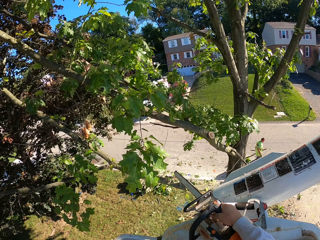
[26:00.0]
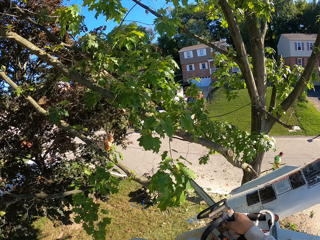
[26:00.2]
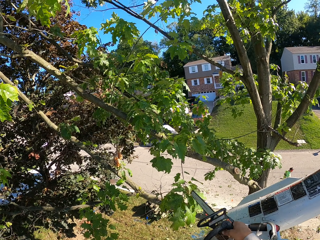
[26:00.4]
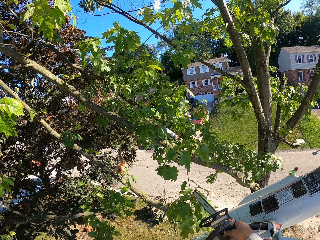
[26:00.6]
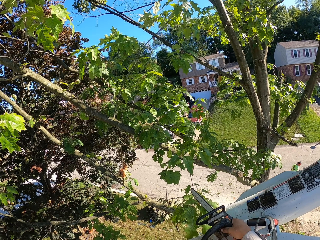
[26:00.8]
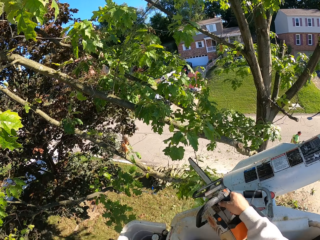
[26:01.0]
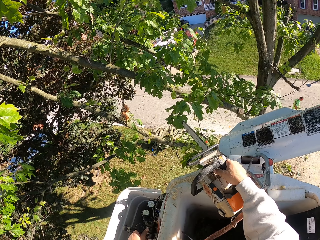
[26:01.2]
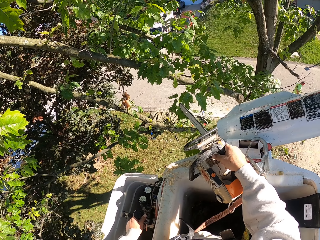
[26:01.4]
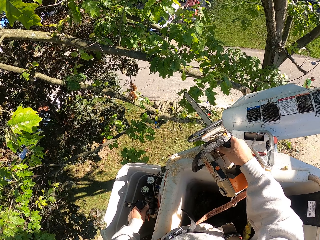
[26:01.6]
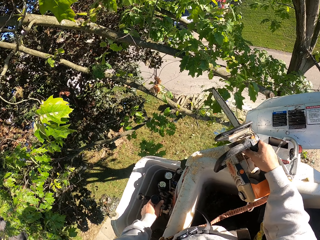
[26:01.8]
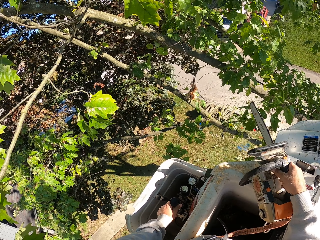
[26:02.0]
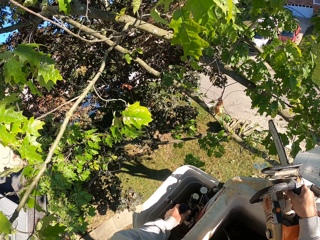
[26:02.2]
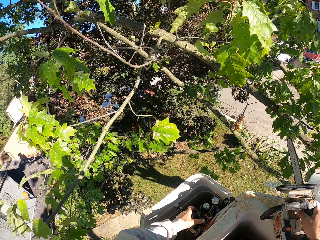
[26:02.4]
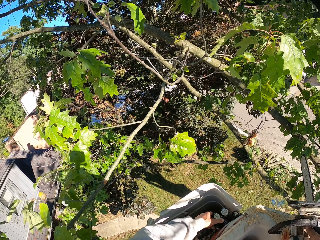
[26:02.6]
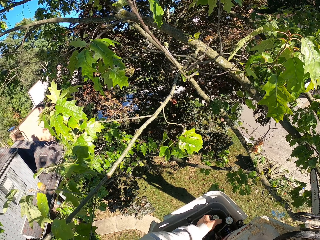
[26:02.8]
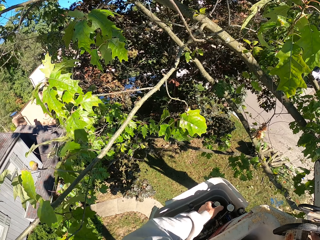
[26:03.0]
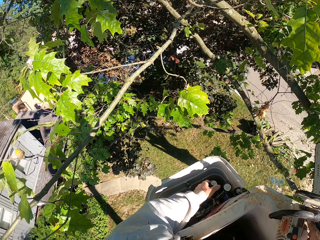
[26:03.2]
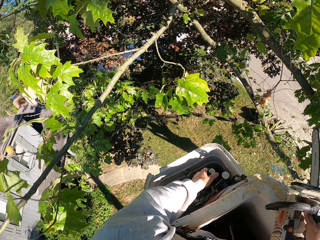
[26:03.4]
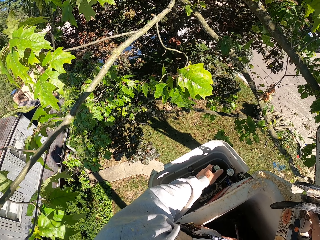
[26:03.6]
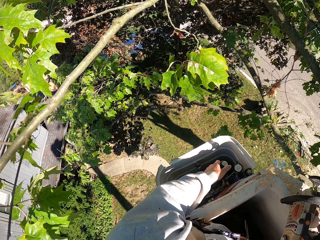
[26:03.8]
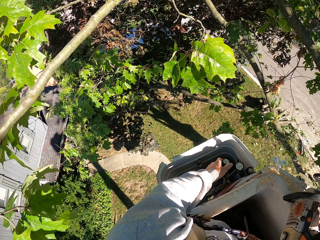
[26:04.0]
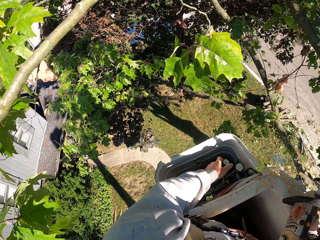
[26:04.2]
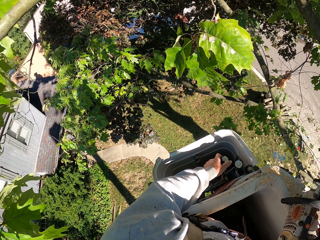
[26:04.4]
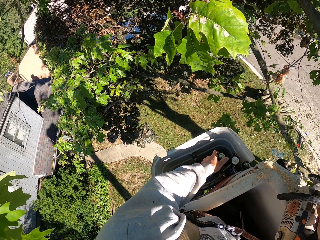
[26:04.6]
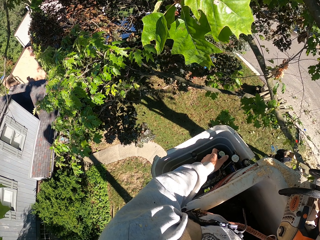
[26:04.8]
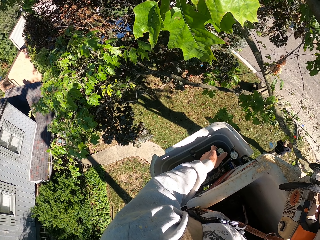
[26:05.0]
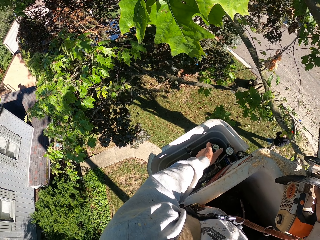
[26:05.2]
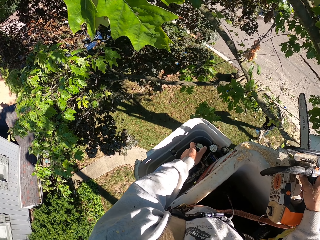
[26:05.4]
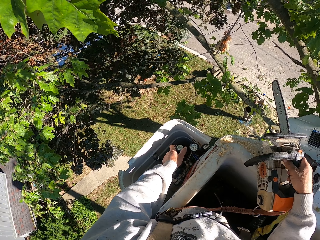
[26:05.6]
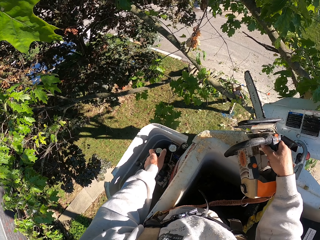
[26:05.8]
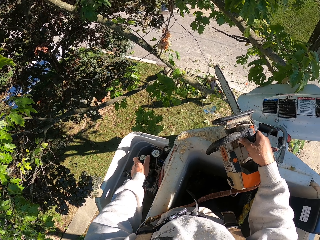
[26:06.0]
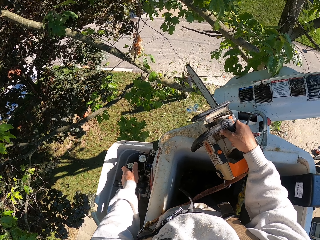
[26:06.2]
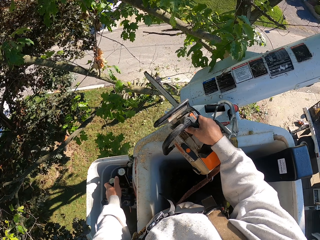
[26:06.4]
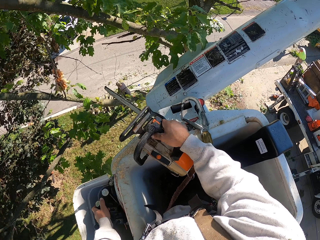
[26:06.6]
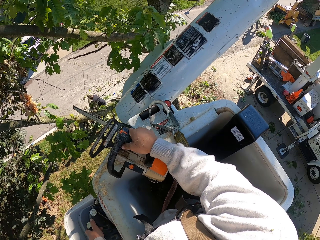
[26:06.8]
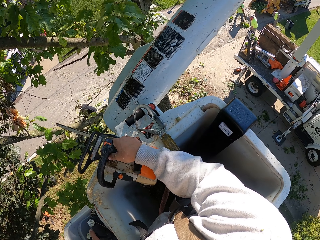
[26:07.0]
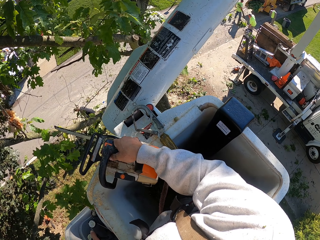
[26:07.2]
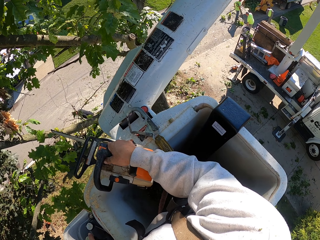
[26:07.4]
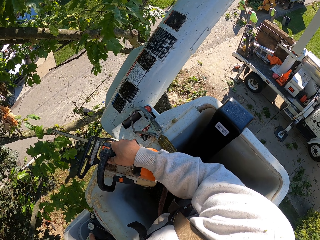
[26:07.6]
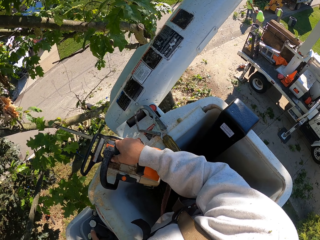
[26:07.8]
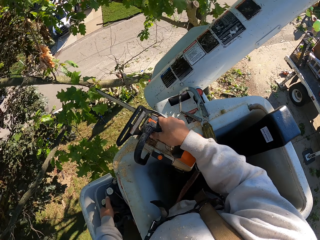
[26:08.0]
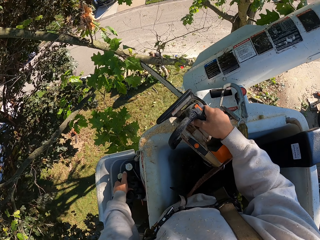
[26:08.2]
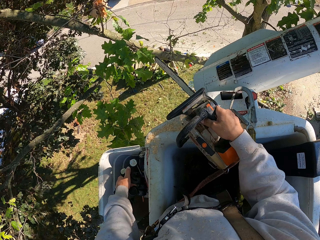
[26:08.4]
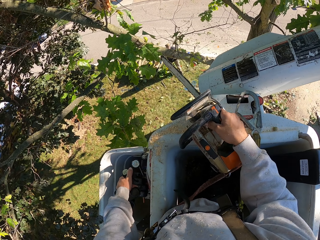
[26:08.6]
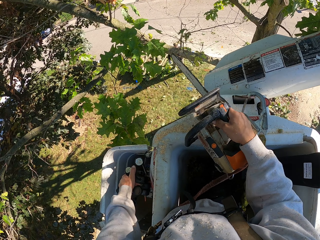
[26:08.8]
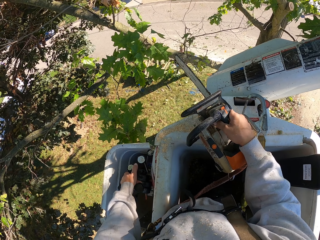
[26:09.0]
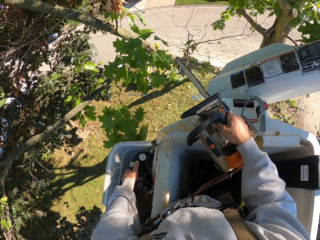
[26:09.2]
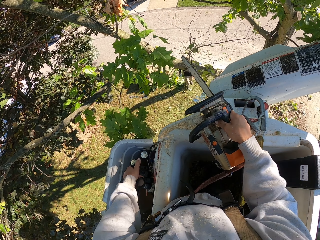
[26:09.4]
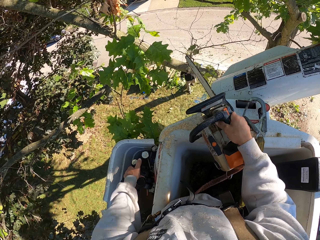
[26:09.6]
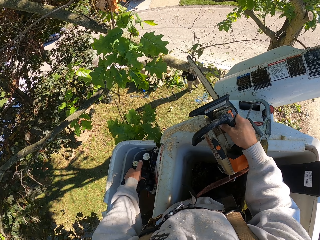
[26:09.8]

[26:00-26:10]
The camera wearer turns the power saw on.

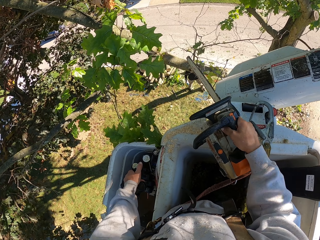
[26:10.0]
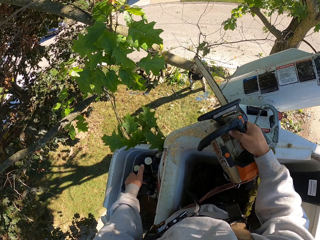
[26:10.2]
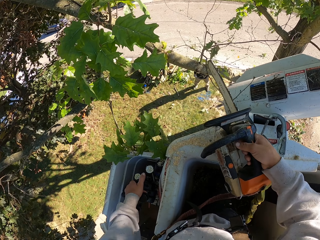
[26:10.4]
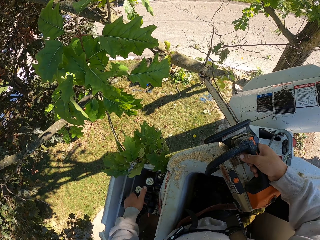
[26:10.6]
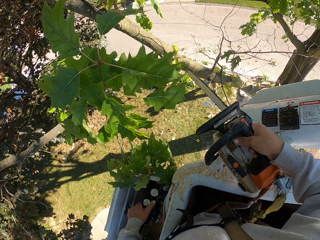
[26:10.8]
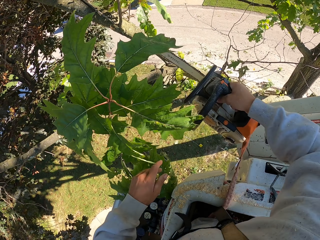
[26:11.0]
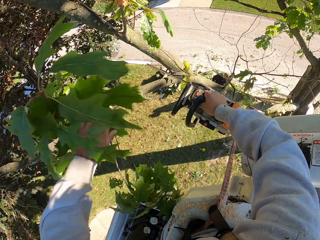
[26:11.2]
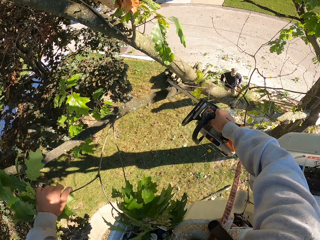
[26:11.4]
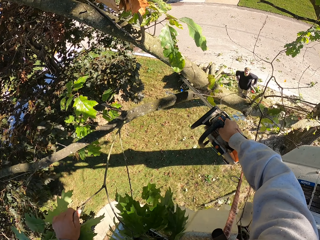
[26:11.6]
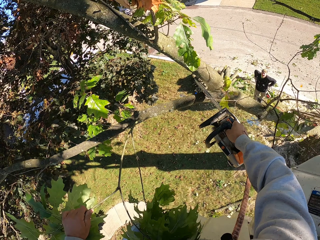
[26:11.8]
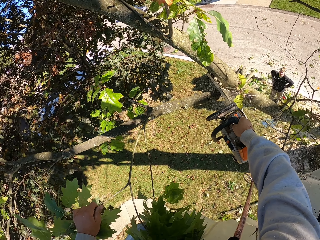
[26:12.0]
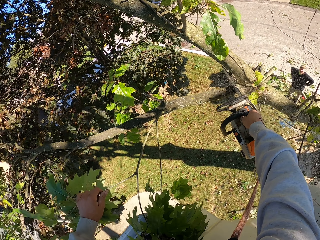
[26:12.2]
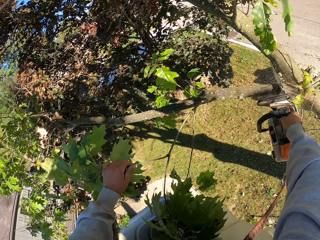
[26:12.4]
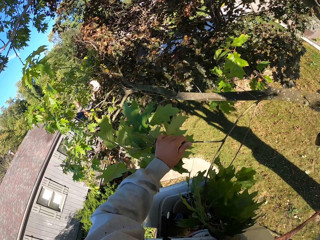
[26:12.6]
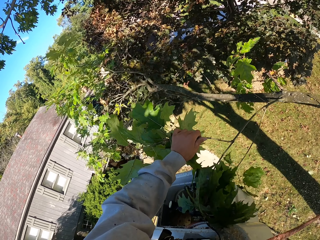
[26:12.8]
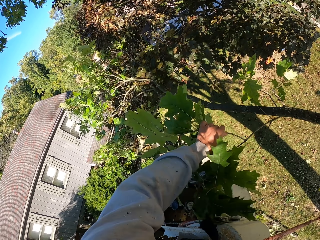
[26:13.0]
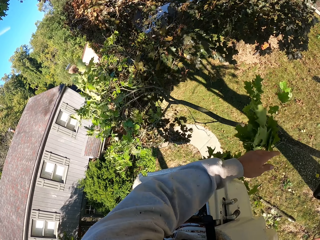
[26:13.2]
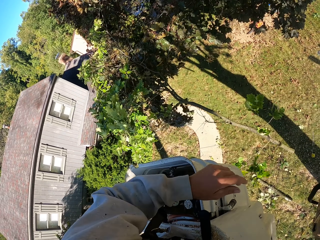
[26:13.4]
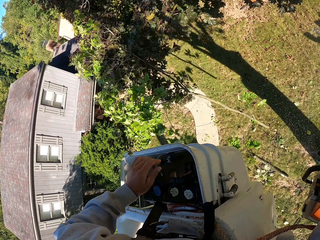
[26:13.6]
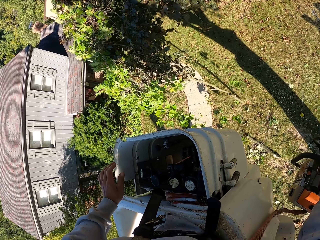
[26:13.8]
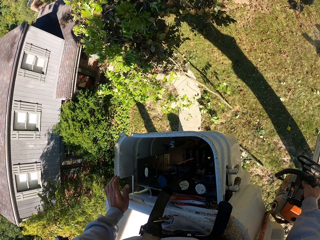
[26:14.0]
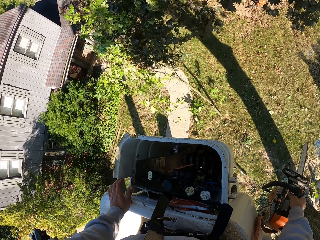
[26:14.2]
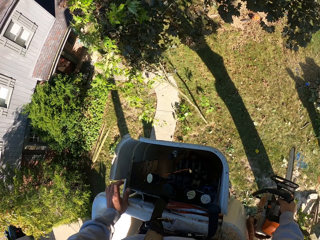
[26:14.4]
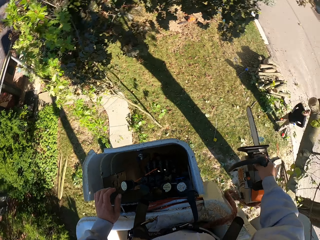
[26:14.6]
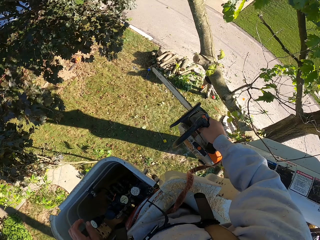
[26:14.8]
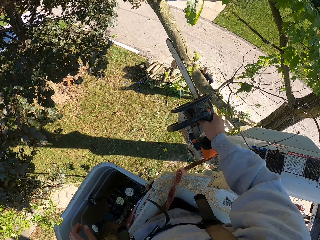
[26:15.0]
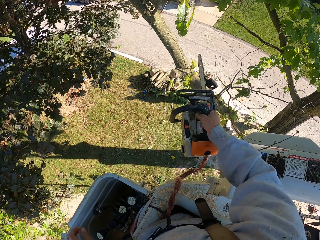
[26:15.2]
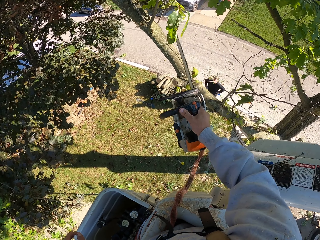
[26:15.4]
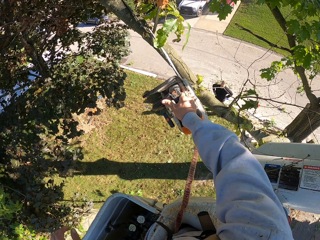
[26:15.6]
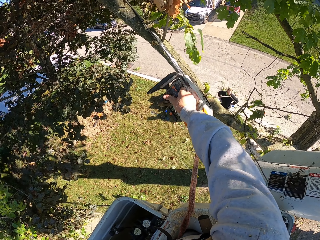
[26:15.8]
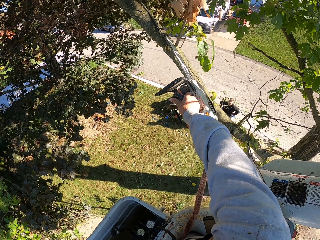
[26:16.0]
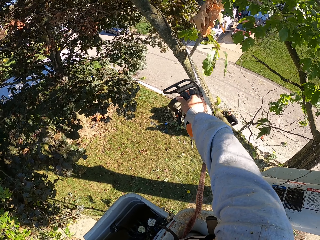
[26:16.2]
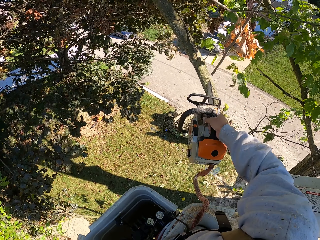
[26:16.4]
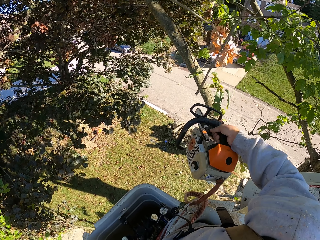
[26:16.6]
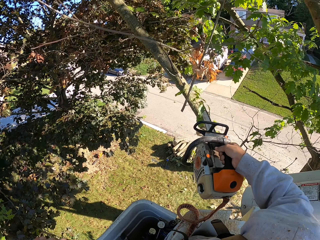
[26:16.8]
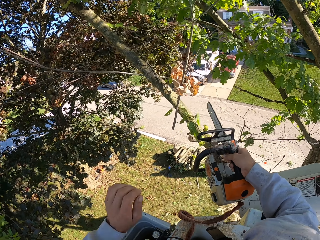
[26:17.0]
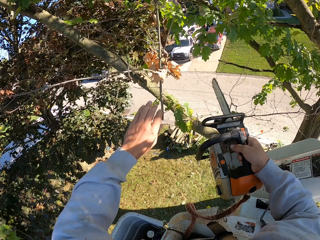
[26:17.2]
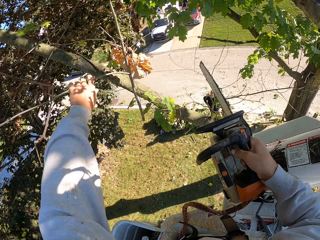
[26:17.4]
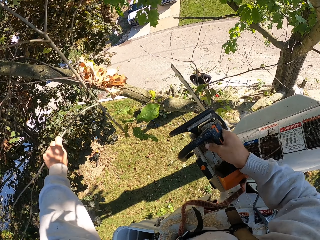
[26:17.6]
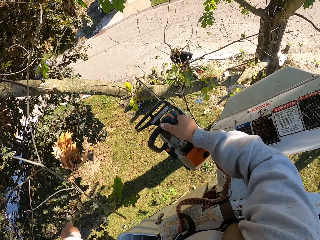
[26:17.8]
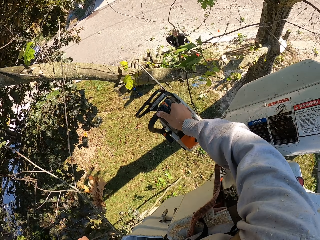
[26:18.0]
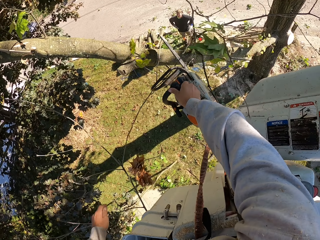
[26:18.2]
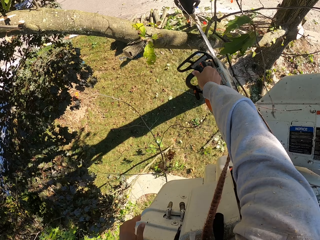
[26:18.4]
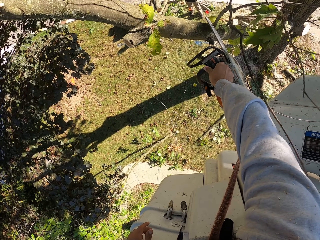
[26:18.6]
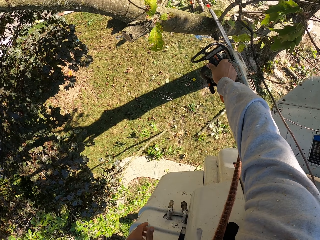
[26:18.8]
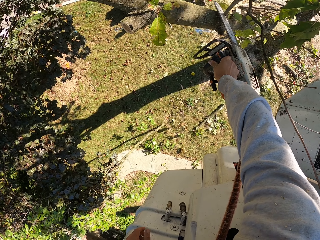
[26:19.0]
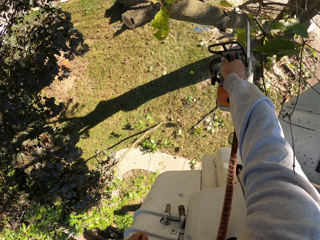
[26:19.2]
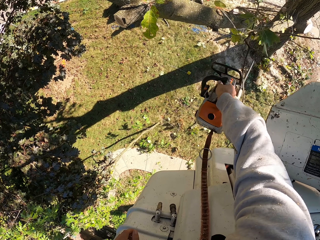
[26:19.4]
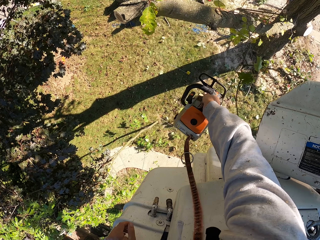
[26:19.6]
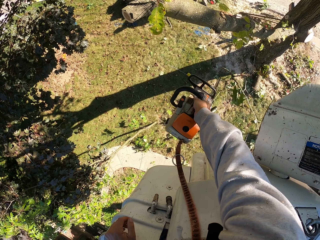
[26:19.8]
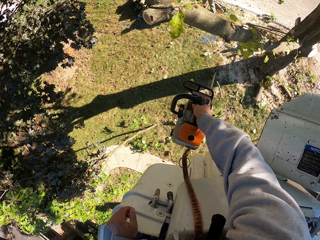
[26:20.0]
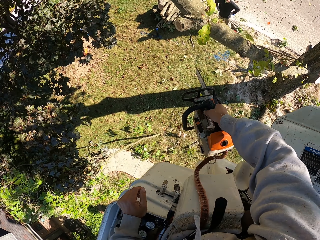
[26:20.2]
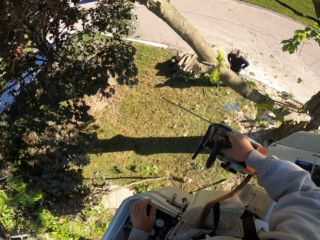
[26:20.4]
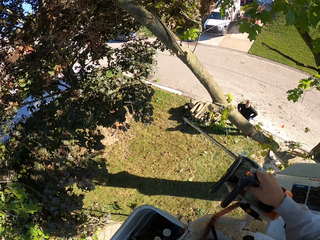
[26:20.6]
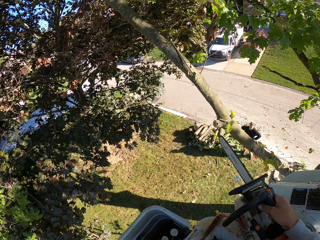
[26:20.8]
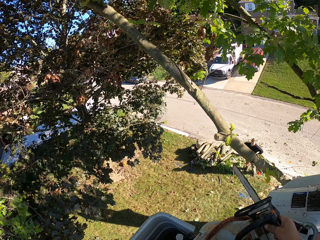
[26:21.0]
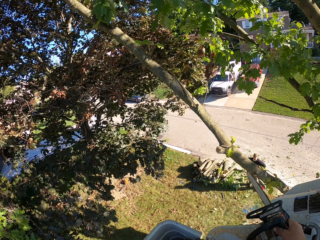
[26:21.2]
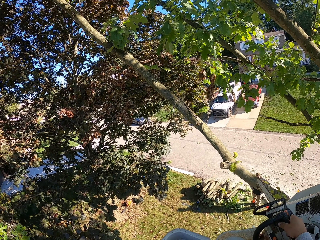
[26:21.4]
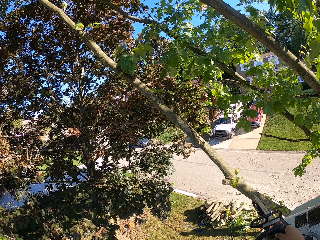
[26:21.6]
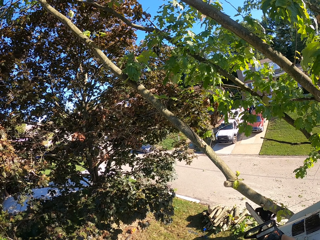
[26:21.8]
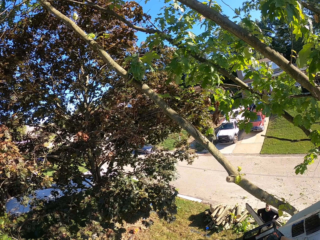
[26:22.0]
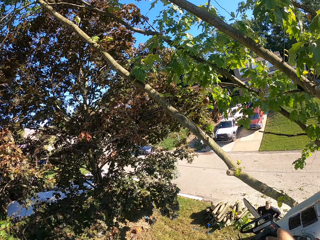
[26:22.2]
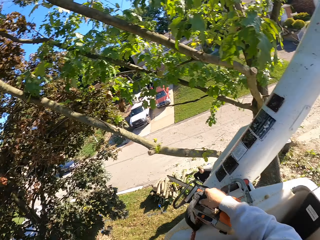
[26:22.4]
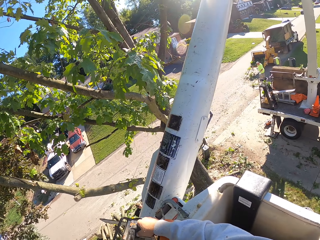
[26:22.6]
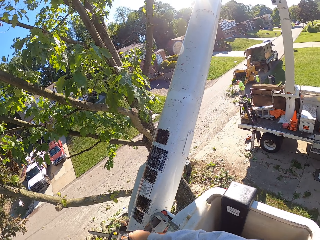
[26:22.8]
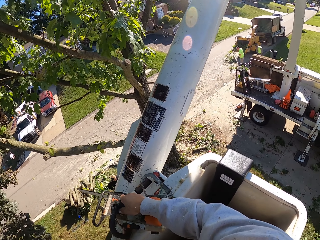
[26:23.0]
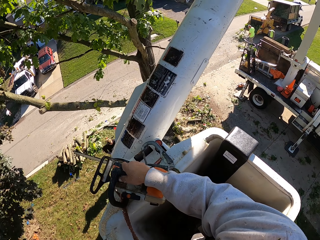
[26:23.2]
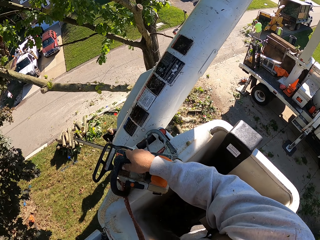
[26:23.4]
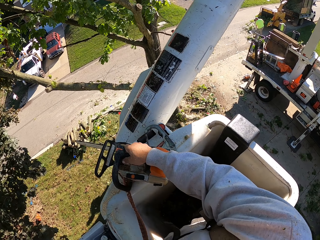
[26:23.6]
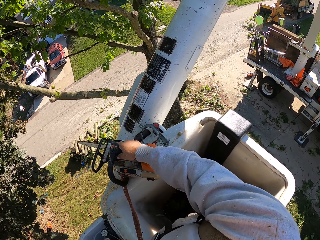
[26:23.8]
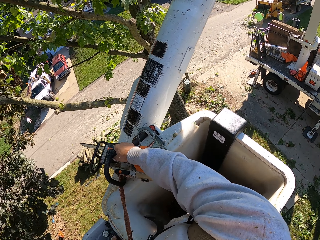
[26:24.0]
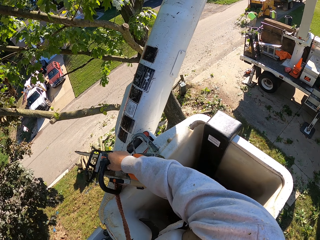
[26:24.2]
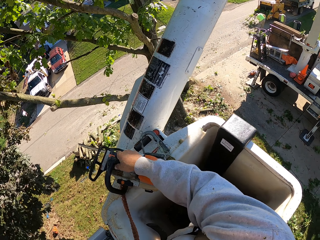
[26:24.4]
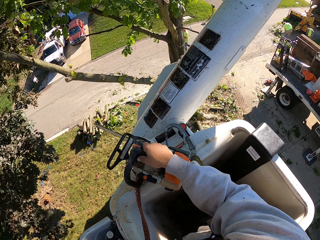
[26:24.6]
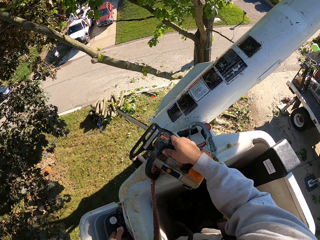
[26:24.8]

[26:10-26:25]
The camera wearer holds a branch of the tree with his left hand. He cuts the branch of the tree or wood with the chainsaw in his right hand. He drops the branch of the tree in his left hand on the ground. He pushes the wood down. He places his left hand on the boom lift. He turns off the power saw. He cuts a branch of the tree with the chainsaw in his right hand. A man looks at the camera wearer. The camera wearer removes the branch of the tree from the tree with his left hand. He slides the chainsaw in his right hand on the tree. He cuts a branch or stem of the tree with the chainsaw in his right hand. He drops the branch of the tree in his left hand on the ground. He throws the stem down. He looks around.
